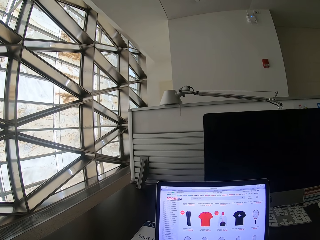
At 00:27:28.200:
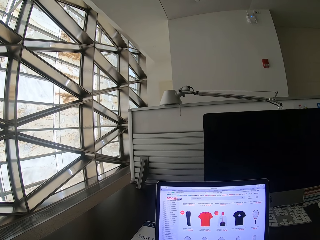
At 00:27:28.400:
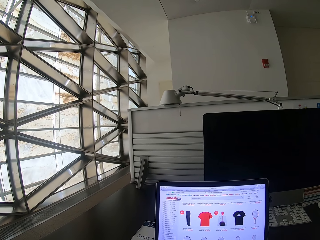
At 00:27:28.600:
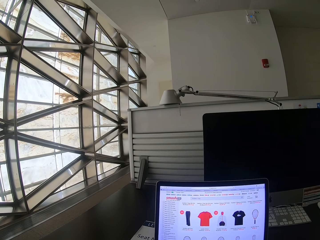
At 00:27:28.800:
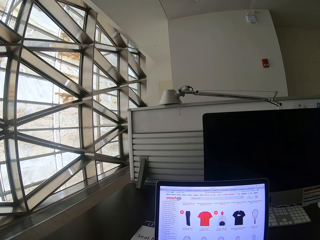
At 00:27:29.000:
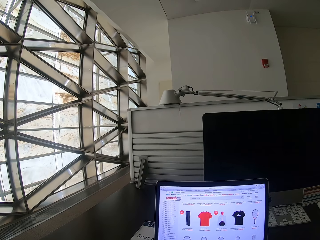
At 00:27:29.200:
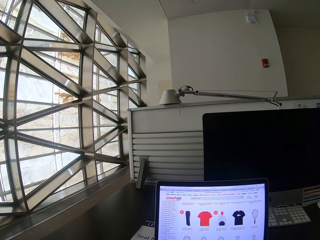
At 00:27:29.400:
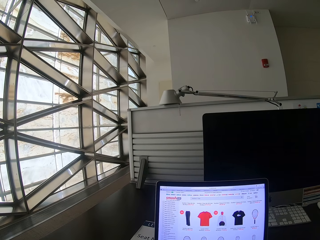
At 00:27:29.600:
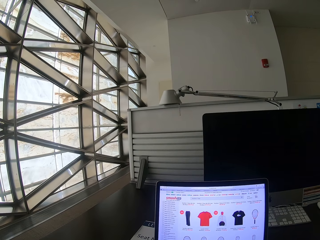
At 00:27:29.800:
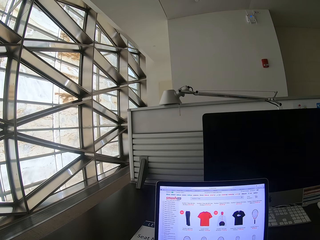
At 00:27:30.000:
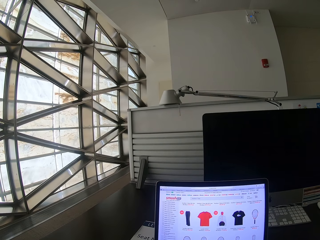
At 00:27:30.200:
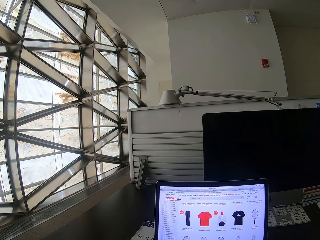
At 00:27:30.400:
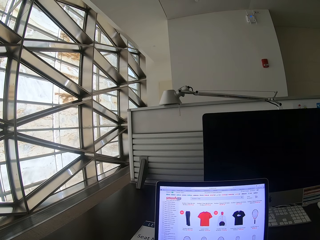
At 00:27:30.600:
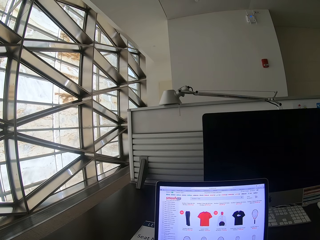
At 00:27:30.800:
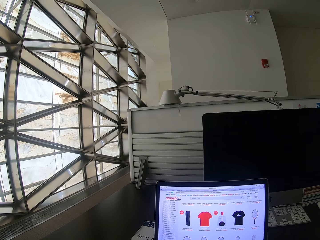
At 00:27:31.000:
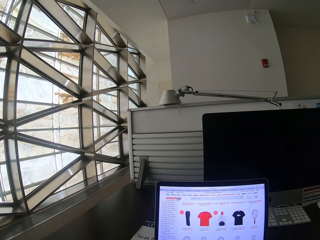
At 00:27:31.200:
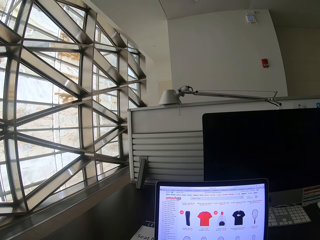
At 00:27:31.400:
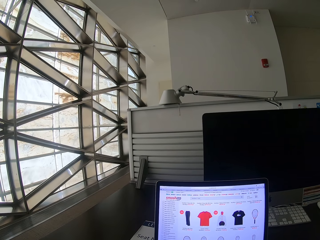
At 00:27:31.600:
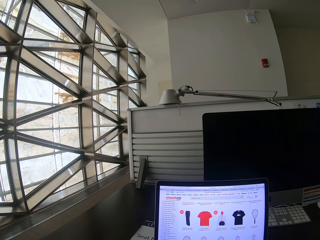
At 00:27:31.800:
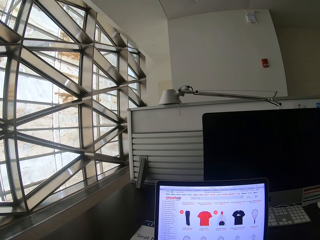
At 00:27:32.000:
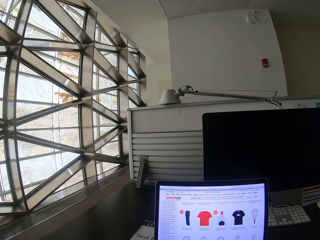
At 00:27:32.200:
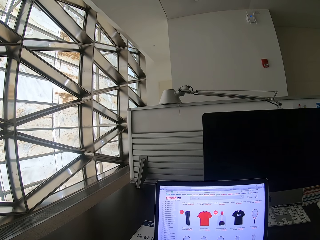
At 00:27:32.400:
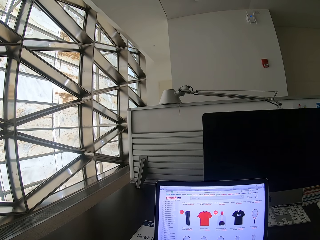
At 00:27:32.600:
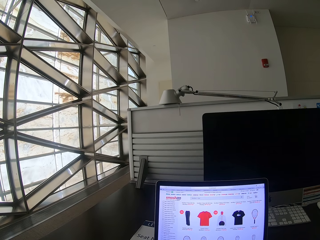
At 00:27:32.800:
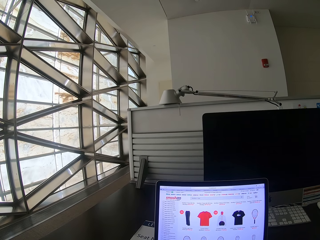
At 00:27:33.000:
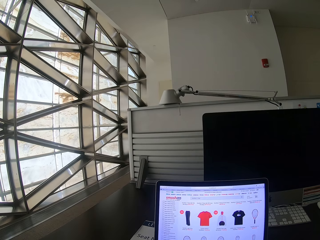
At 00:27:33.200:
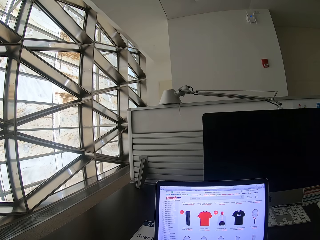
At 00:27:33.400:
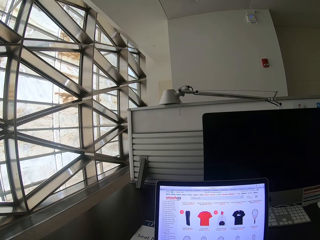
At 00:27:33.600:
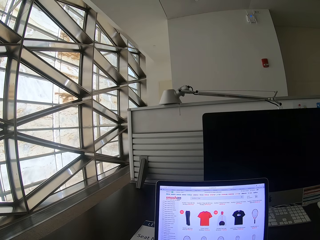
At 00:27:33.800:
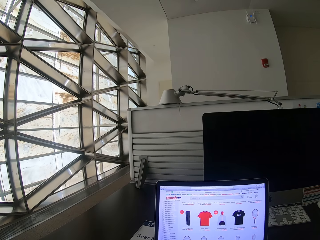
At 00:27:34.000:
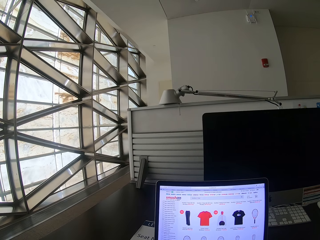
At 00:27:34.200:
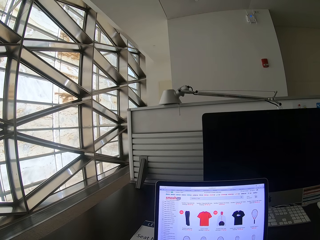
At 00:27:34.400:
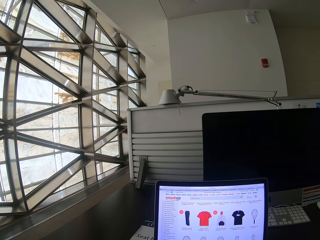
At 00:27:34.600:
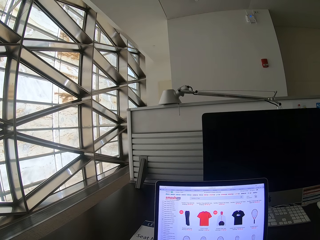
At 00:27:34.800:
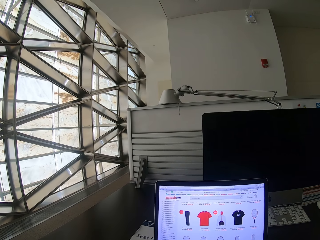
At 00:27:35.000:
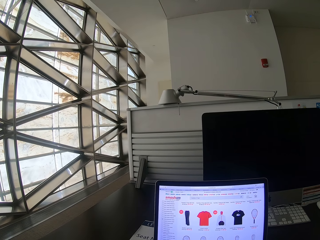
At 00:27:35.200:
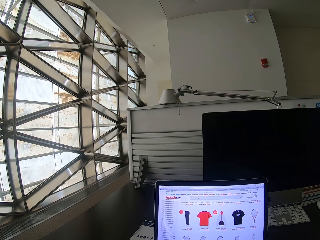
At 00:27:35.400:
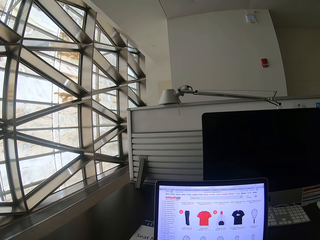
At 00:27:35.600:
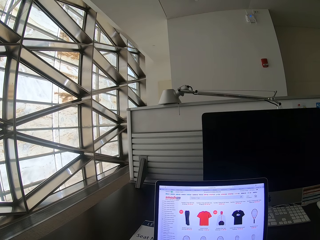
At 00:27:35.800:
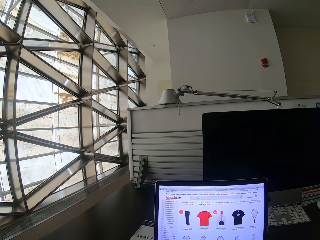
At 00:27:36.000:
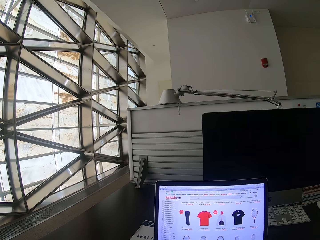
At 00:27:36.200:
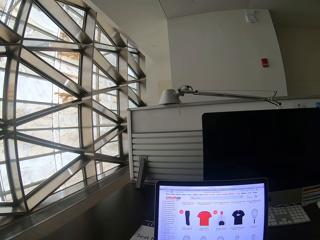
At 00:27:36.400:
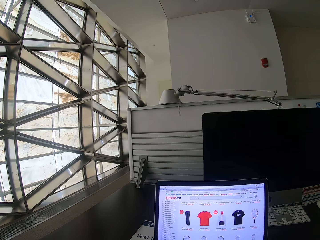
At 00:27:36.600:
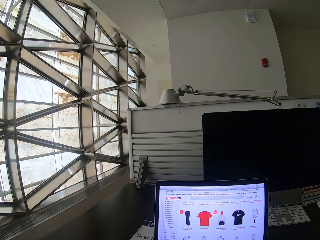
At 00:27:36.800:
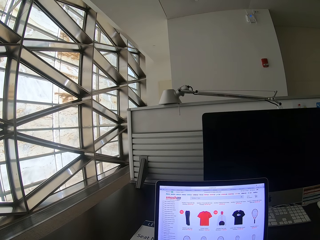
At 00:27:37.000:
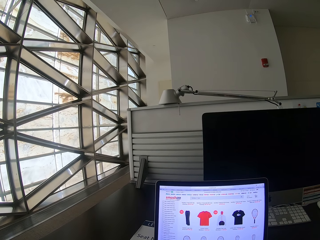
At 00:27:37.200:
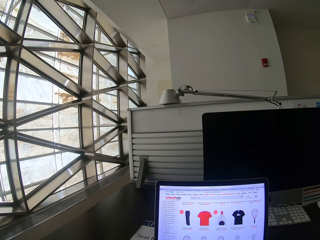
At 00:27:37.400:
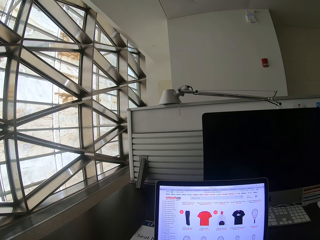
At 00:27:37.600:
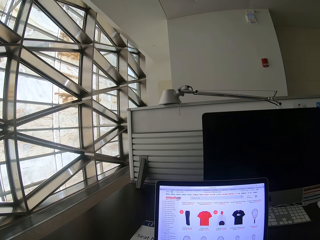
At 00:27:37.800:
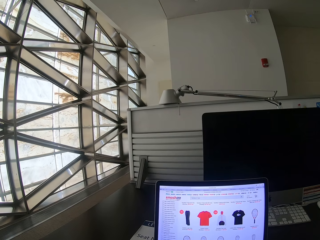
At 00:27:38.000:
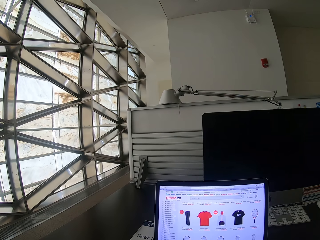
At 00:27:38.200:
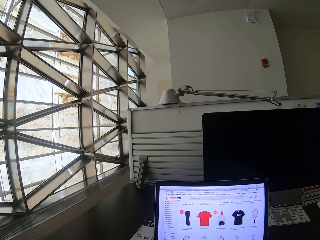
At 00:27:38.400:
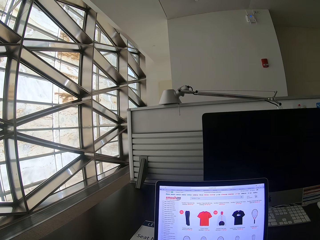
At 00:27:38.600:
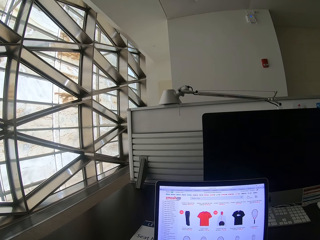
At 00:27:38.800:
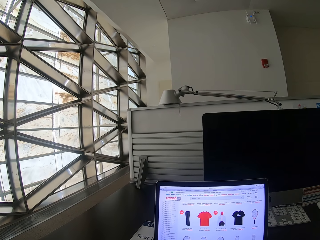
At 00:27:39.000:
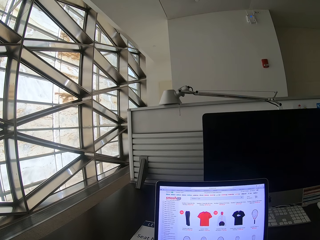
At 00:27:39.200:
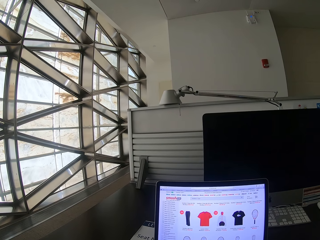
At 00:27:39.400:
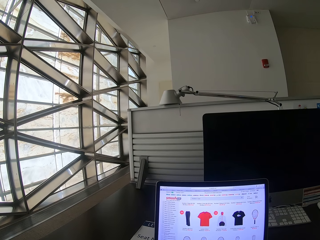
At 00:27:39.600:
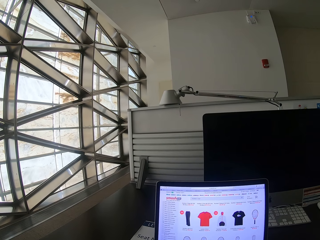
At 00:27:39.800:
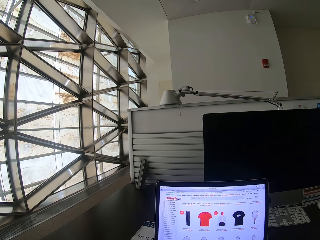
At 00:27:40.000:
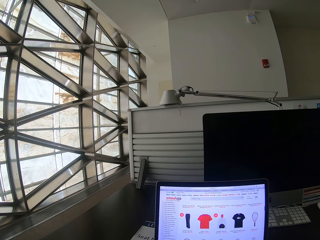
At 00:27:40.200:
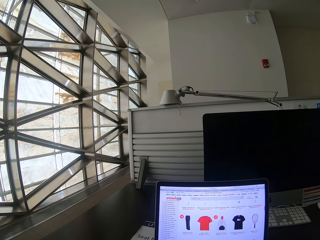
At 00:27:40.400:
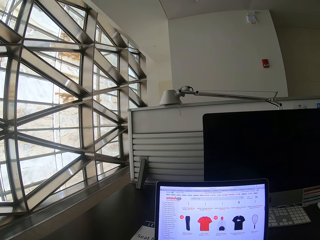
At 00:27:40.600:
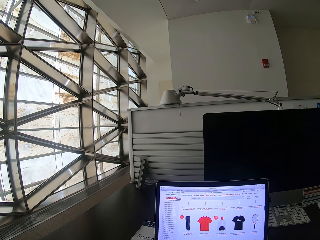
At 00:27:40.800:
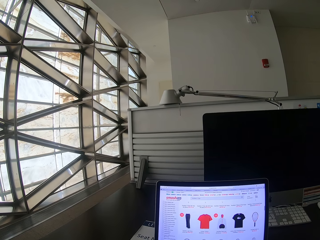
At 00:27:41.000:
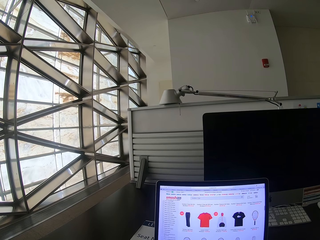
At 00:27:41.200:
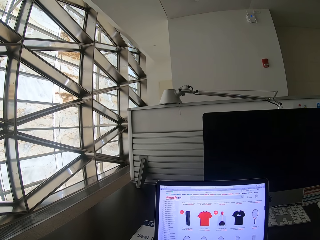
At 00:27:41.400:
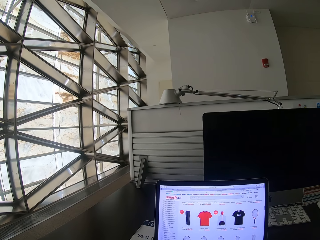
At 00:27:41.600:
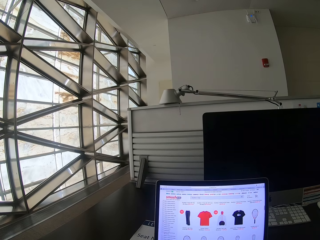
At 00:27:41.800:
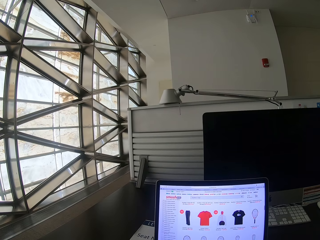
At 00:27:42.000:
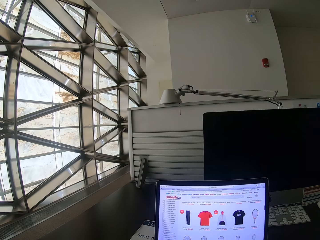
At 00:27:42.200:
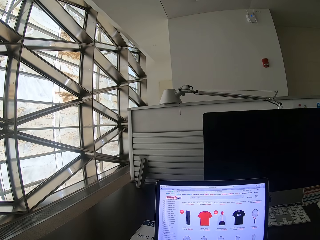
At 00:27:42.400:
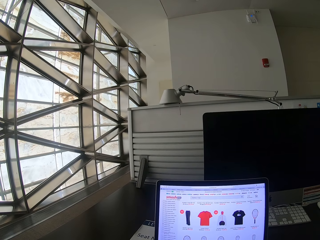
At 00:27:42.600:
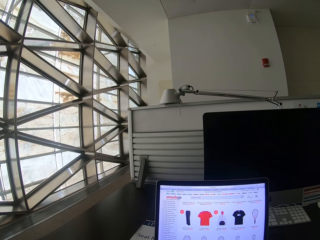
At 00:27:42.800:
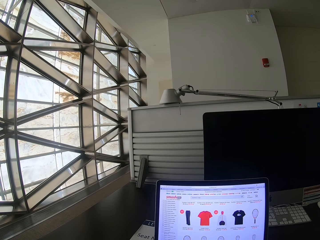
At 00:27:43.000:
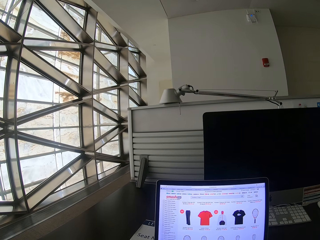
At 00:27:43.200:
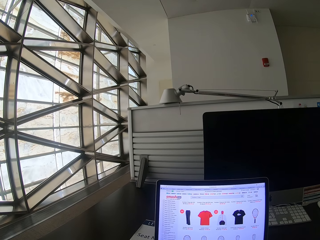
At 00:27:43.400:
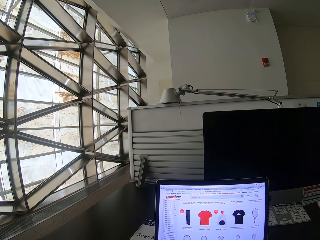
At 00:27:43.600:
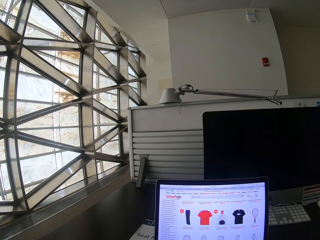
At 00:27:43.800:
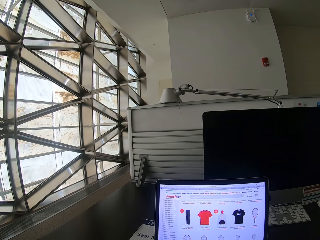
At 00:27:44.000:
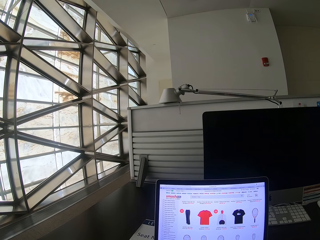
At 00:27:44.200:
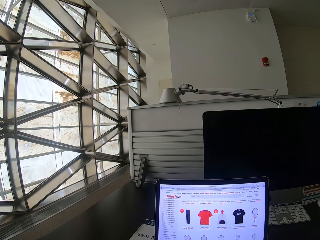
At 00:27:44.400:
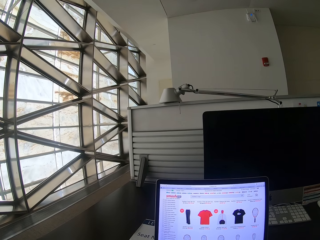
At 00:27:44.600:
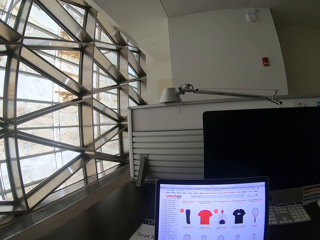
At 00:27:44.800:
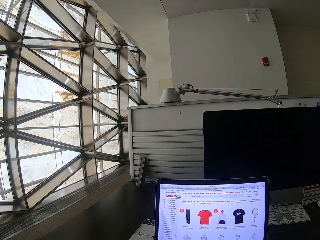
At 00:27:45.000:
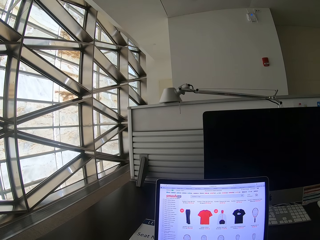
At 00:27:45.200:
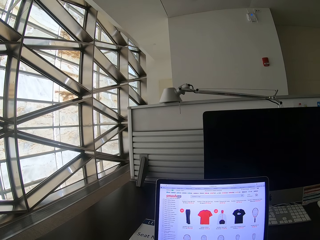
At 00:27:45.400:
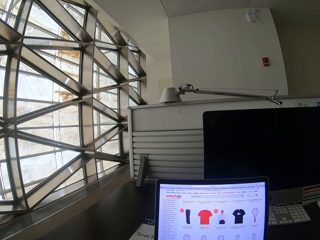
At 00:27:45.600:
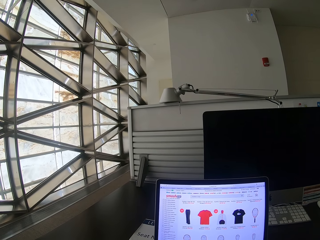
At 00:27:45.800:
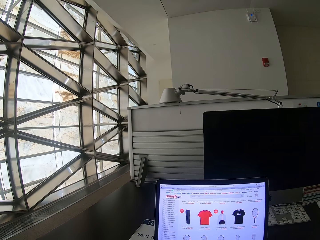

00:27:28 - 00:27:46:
The camera wearer looks at the laptop. They use the laptop.

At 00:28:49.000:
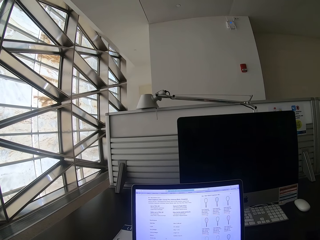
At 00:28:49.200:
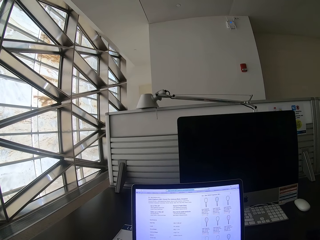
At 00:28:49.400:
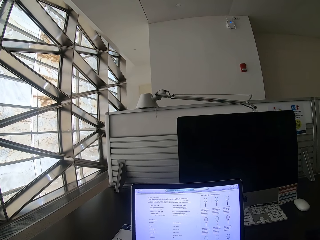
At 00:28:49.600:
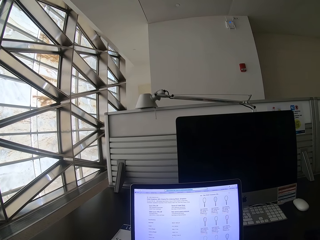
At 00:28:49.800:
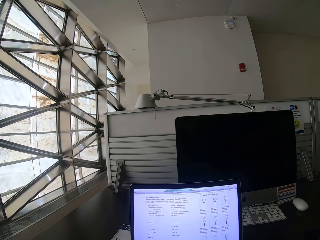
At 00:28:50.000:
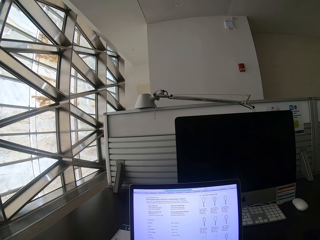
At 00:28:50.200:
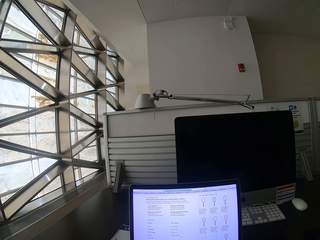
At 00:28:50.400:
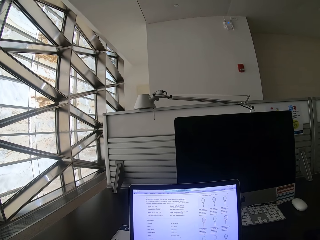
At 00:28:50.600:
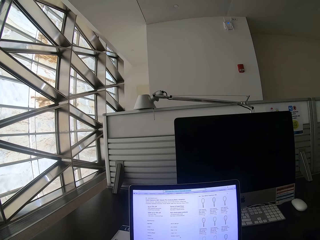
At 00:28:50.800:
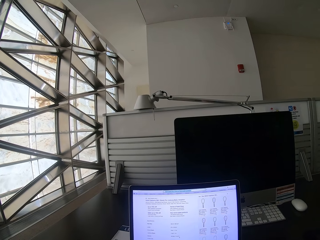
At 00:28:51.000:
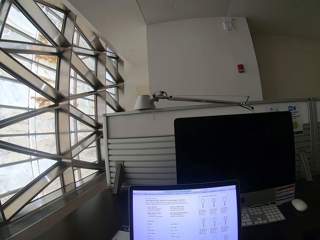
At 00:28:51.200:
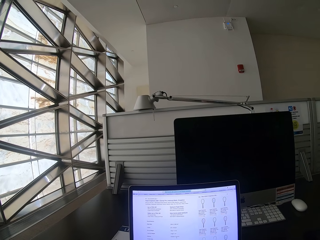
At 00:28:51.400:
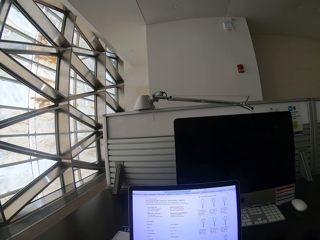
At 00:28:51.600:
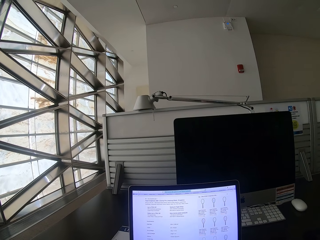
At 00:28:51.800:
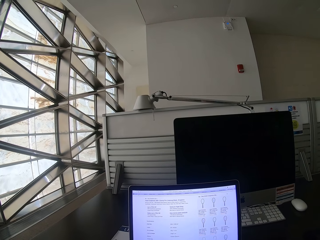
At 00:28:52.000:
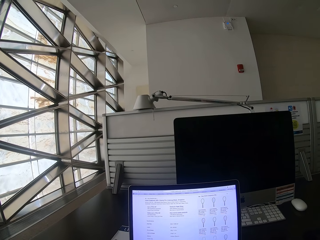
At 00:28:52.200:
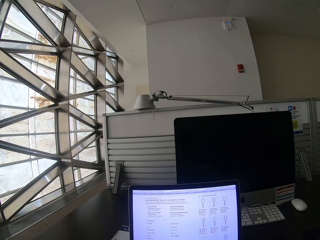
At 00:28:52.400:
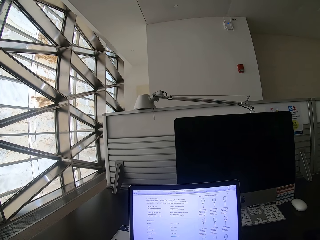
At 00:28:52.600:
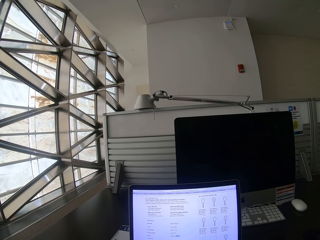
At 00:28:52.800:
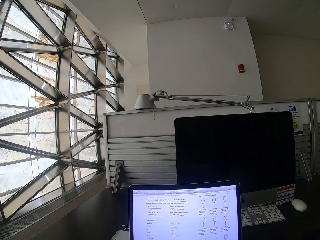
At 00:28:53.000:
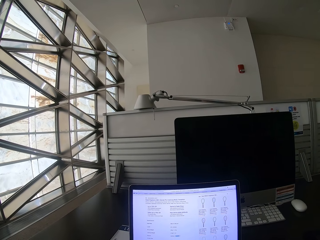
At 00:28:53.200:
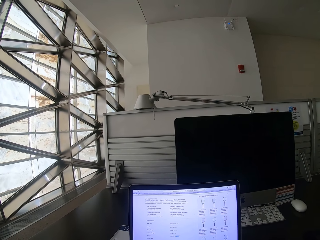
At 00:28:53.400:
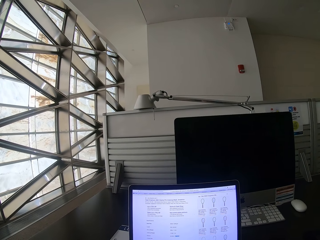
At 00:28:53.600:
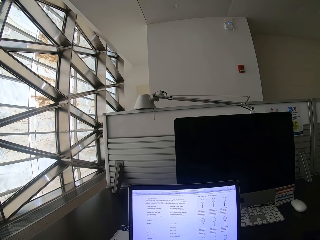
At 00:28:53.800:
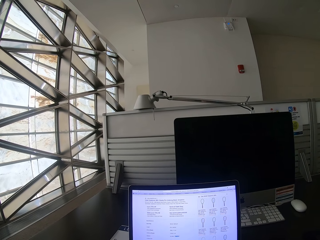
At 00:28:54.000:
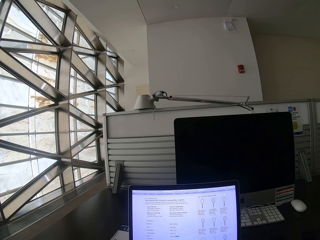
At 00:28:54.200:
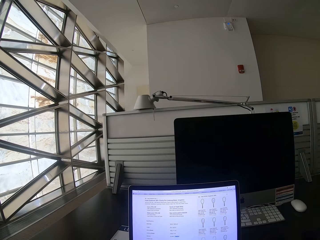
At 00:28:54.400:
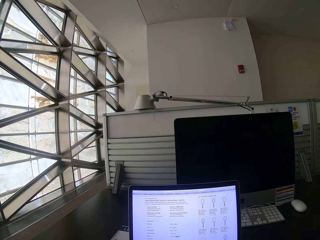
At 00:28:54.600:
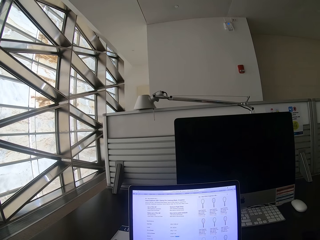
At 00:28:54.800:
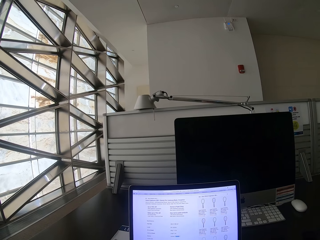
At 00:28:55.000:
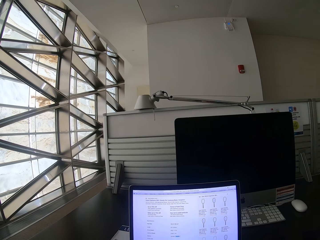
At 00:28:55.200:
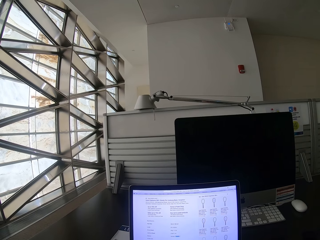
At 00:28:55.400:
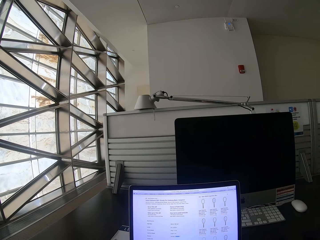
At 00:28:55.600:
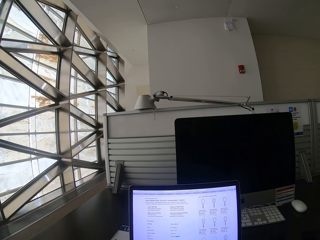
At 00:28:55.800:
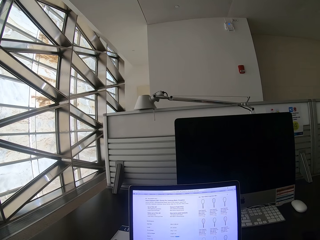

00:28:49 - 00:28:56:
The camera wearer looks at the laptop.
